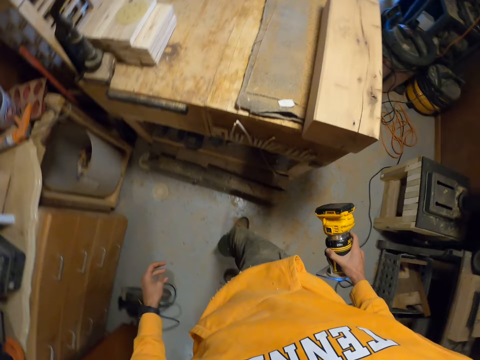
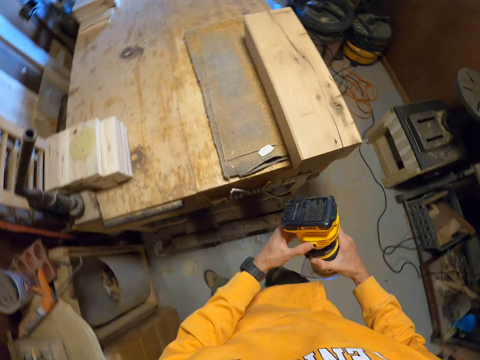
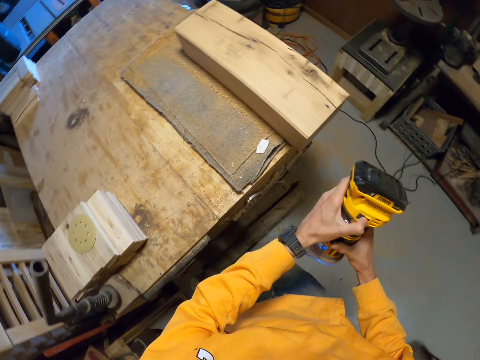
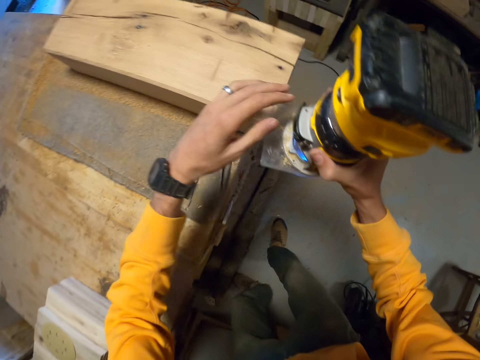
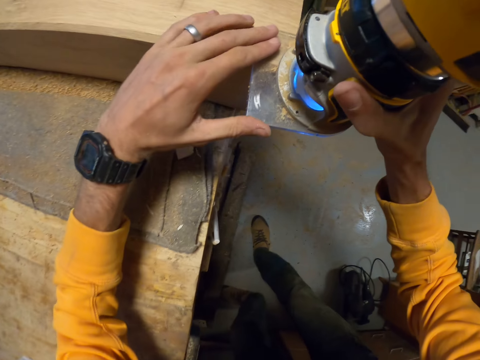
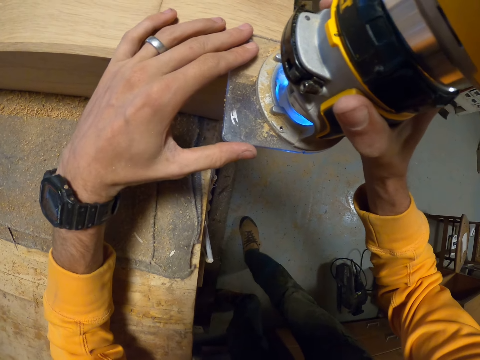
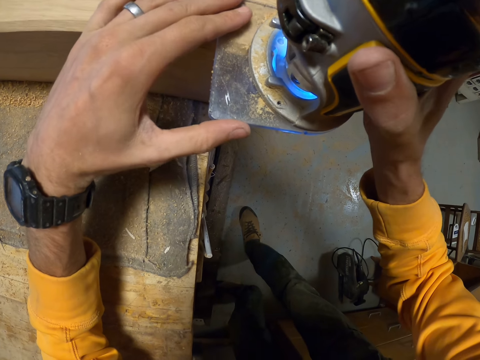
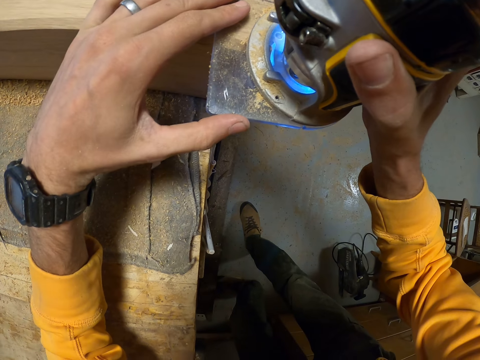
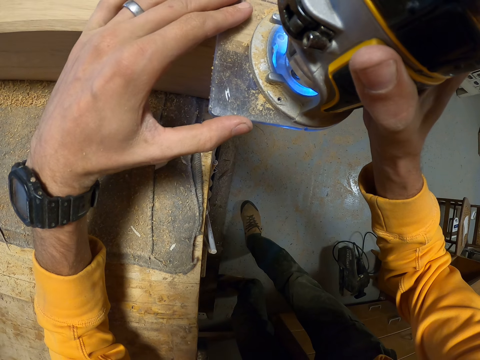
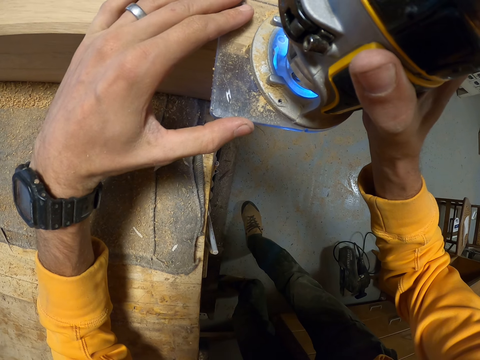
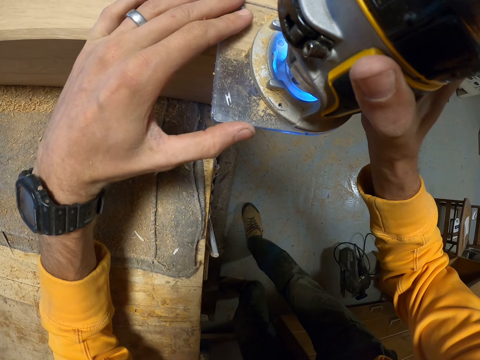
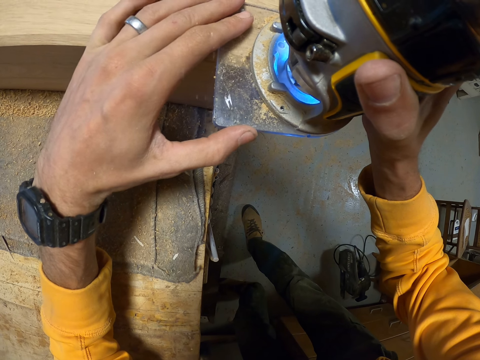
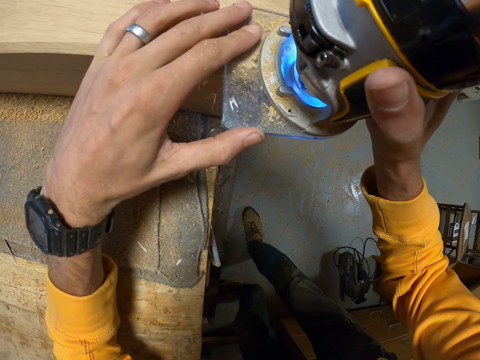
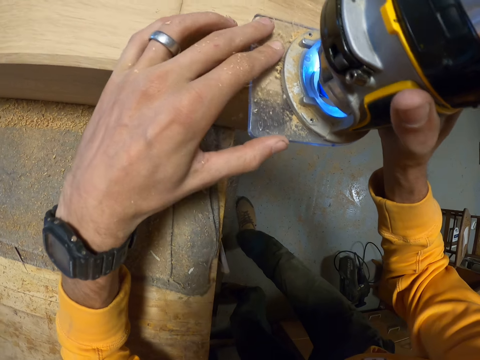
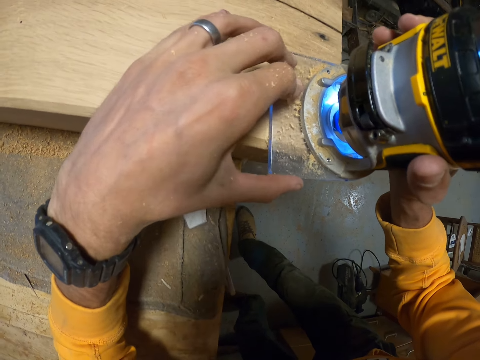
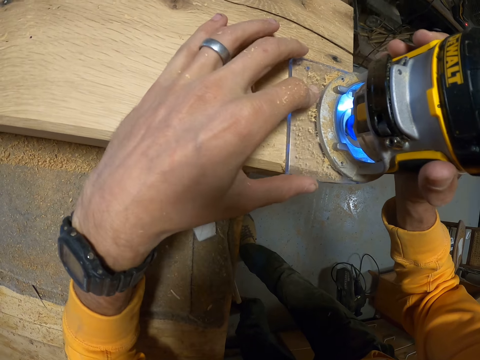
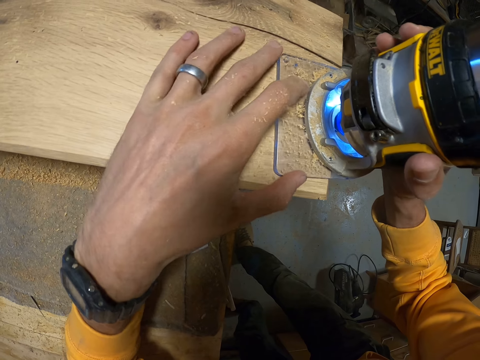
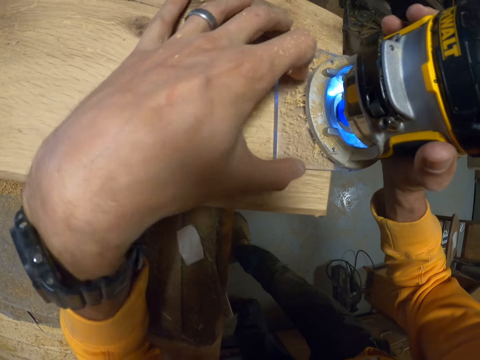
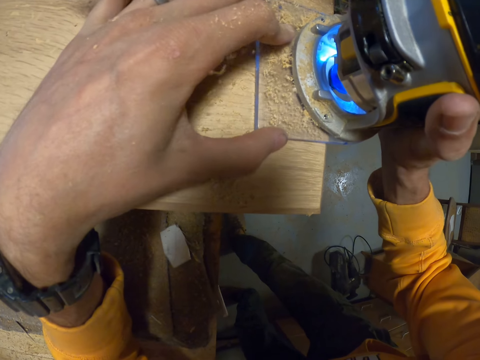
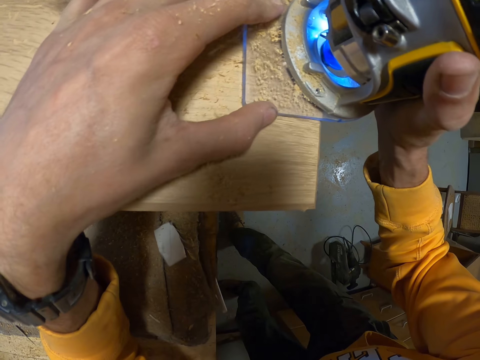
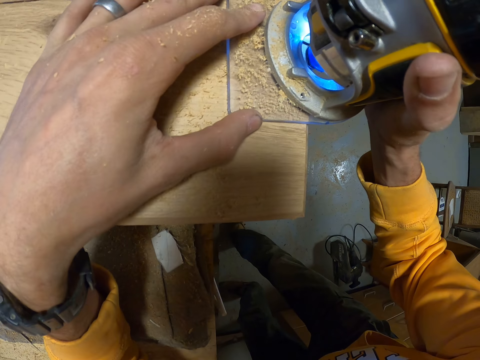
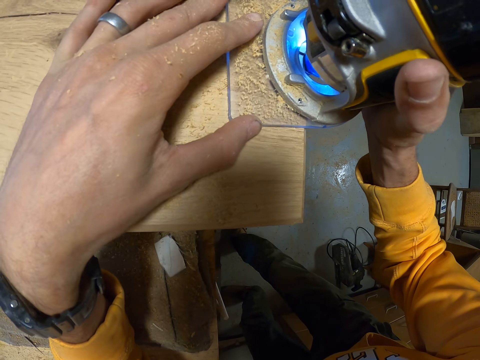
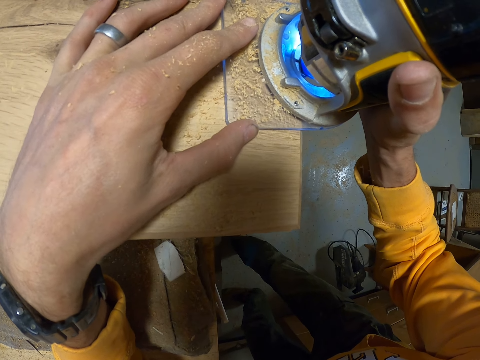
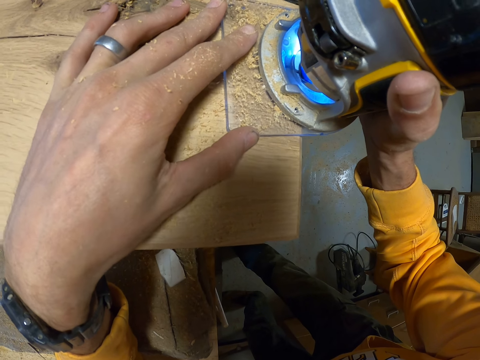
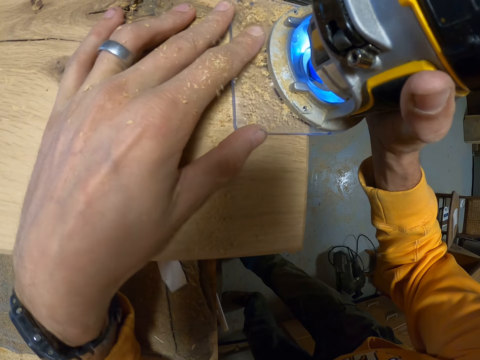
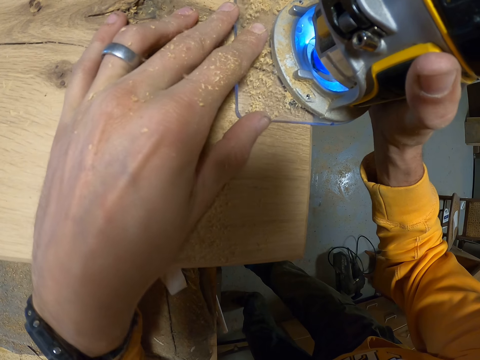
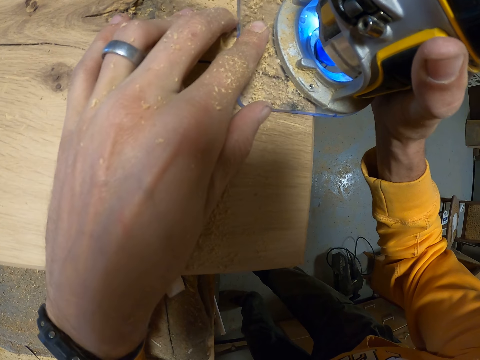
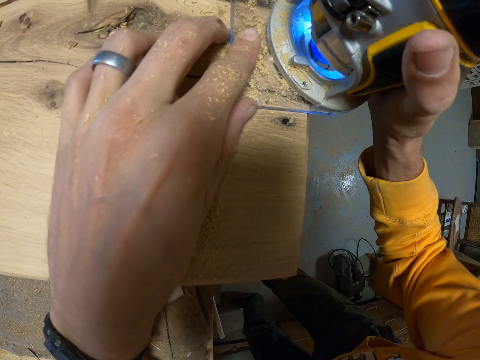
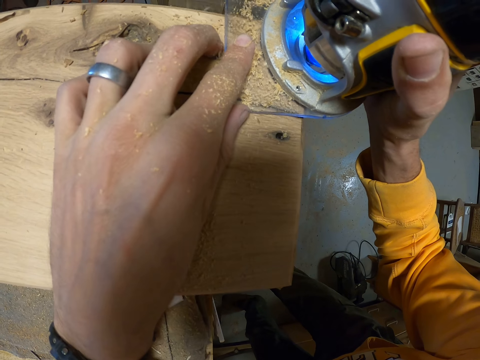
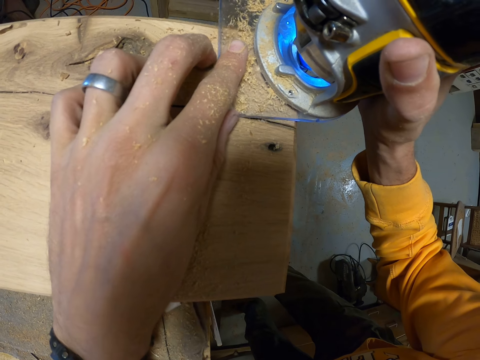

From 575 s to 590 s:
The camera wearer presses the button on the planer with his left hand. He smoothens the wooden furniture with the planer in both hands.

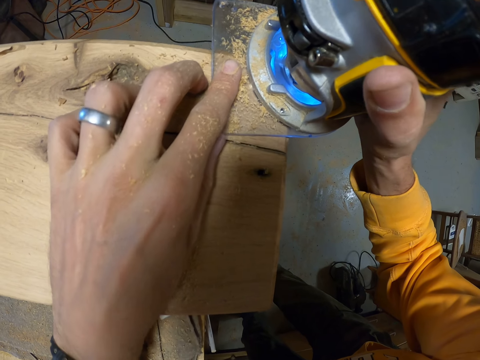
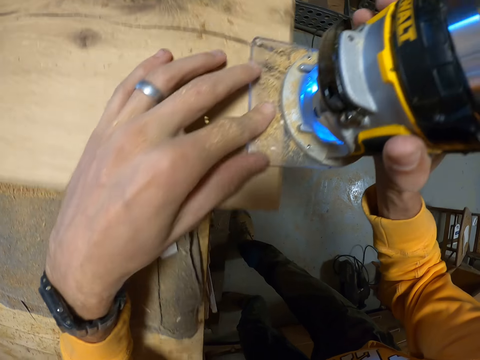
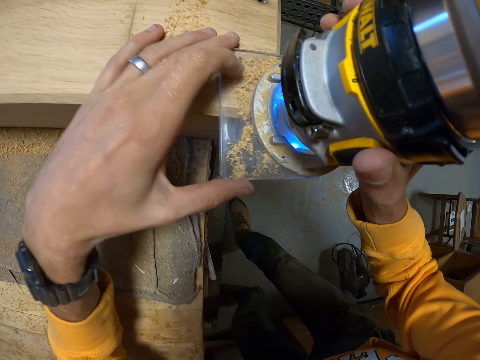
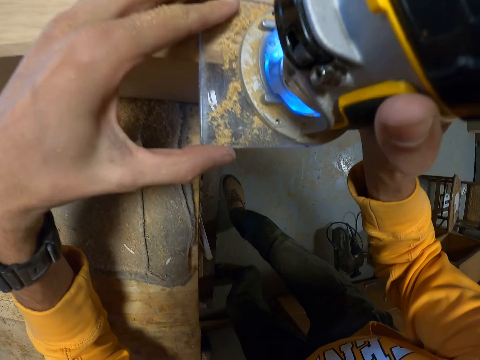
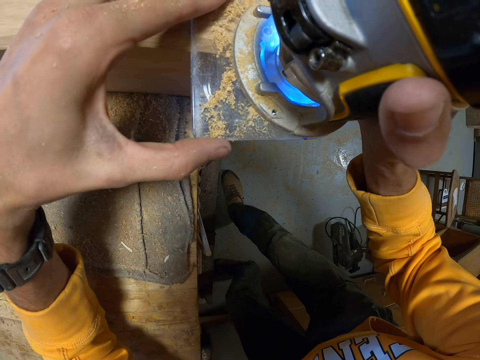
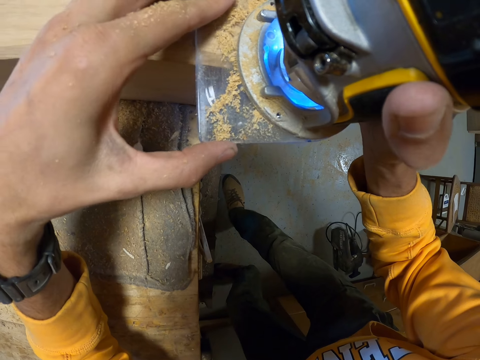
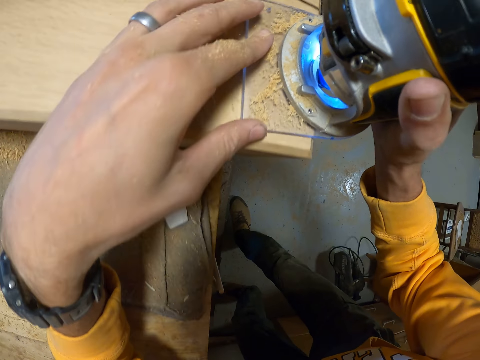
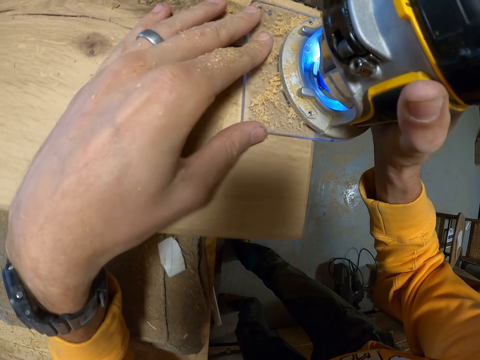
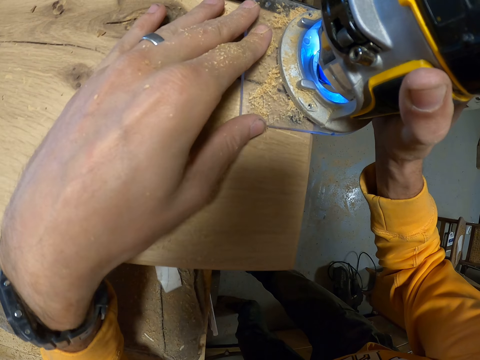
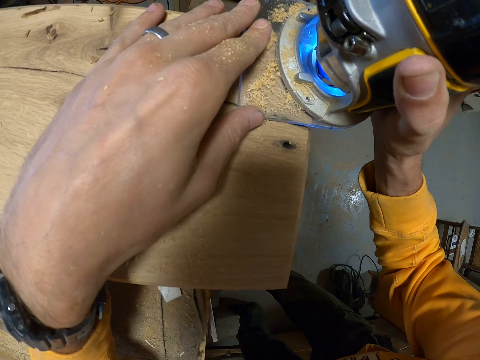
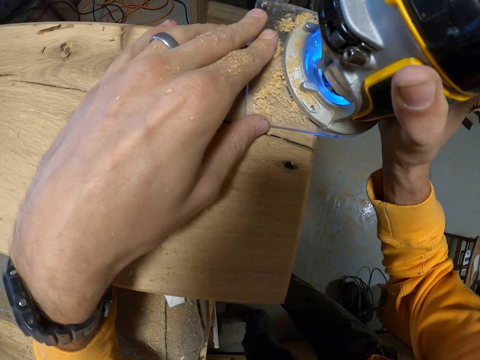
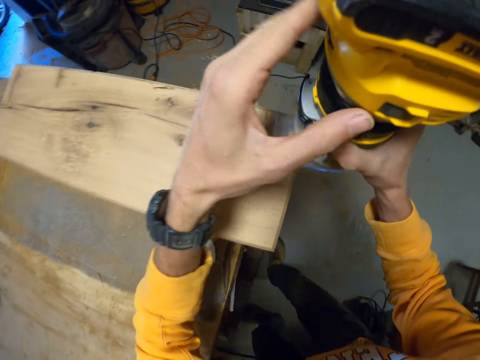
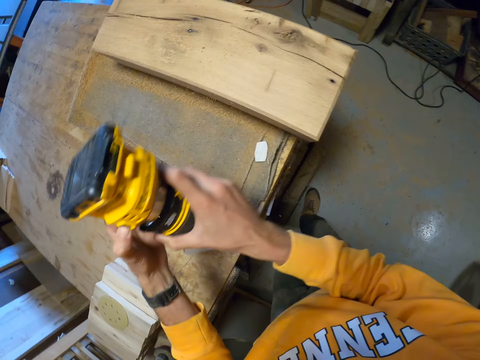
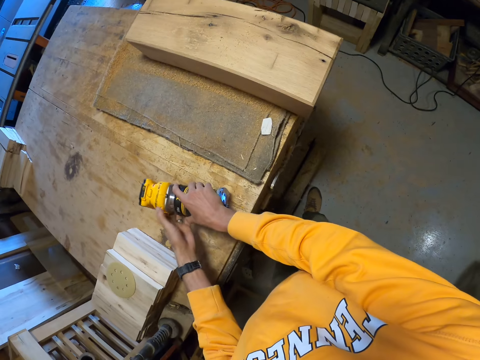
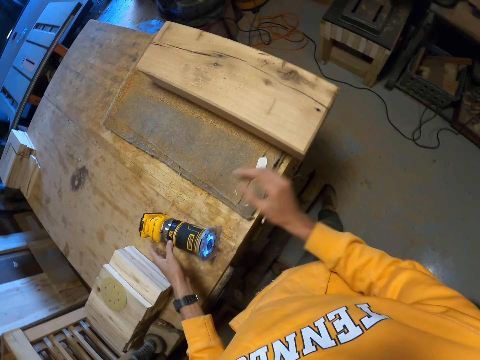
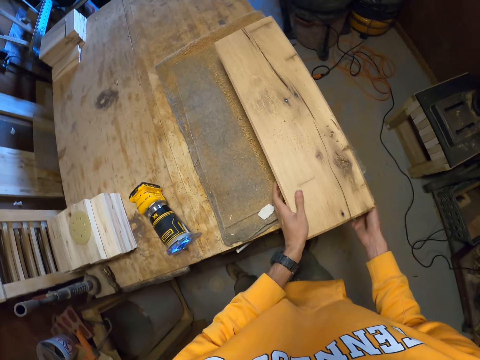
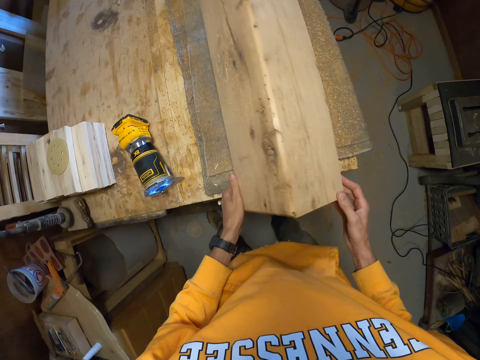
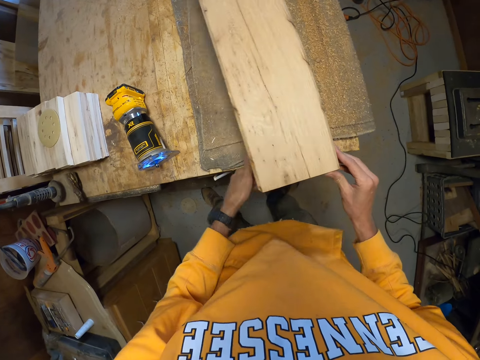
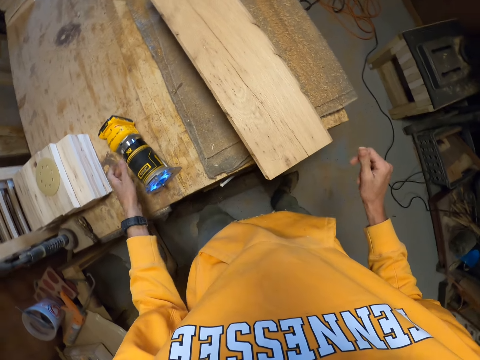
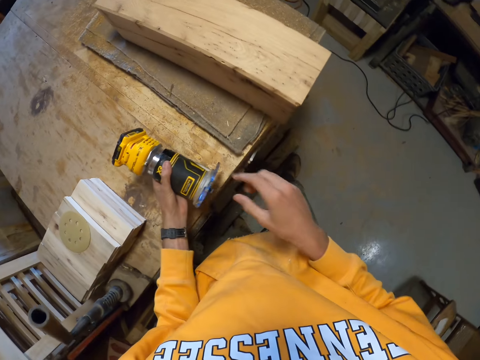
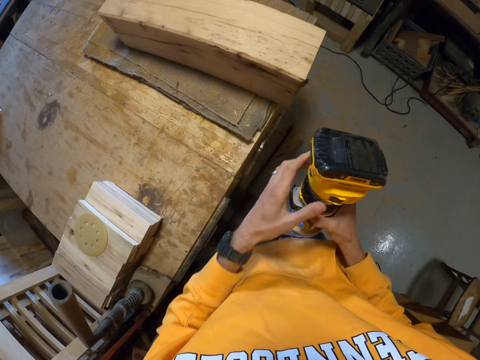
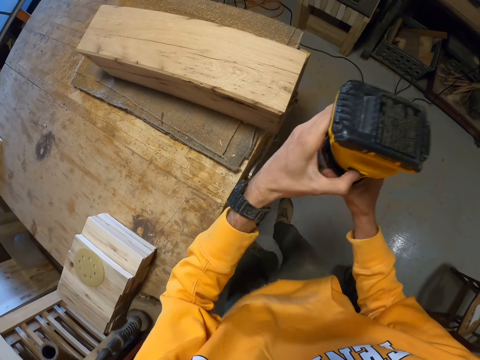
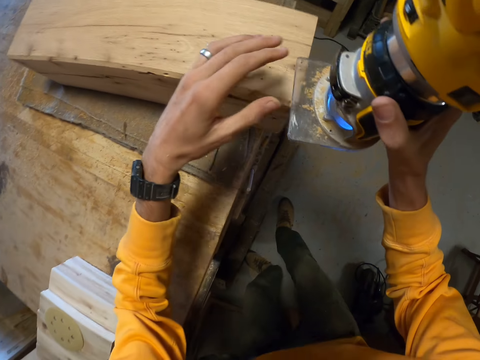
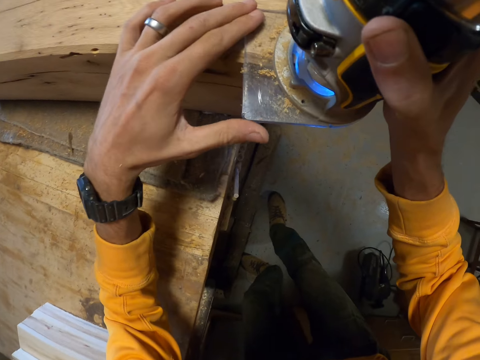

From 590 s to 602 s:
The camera wearer presses the button on the planer or sander with his left hand. He drops the planer on the table with both hands. He turns over the wooden furniture or piece of wood with both hands. He picks up the planer from the table with his left hand and holds the planer with both hands. He smoothens the piece of wood with the sander.
